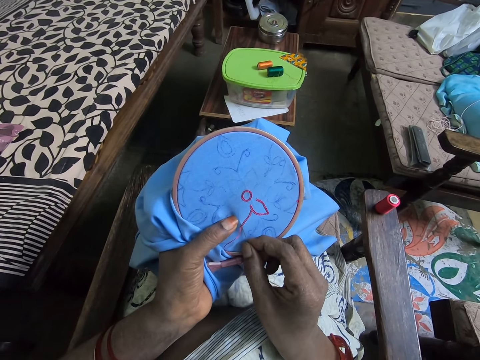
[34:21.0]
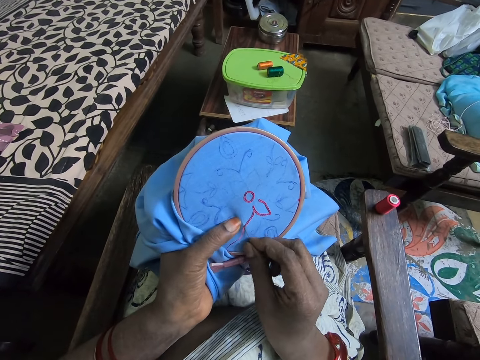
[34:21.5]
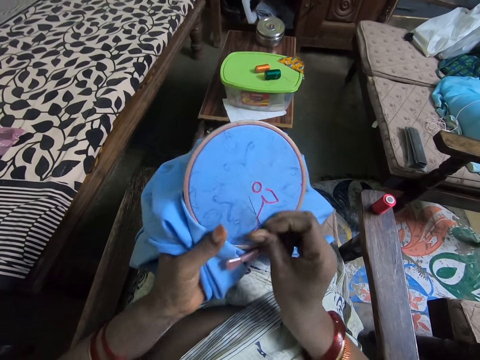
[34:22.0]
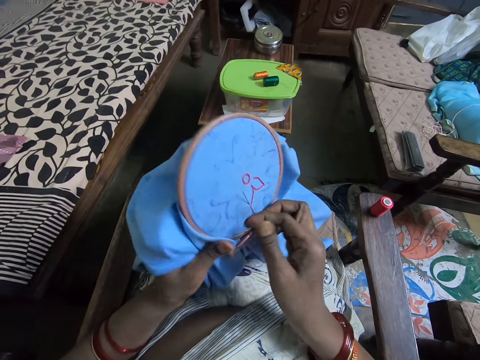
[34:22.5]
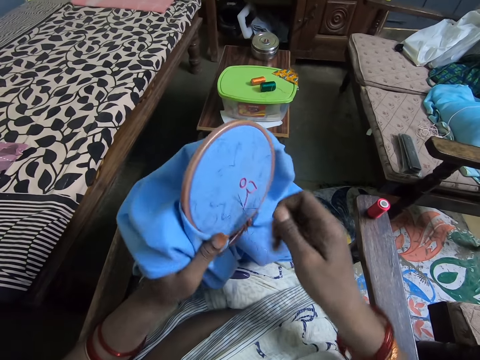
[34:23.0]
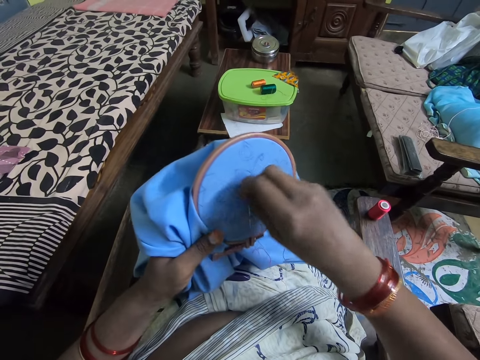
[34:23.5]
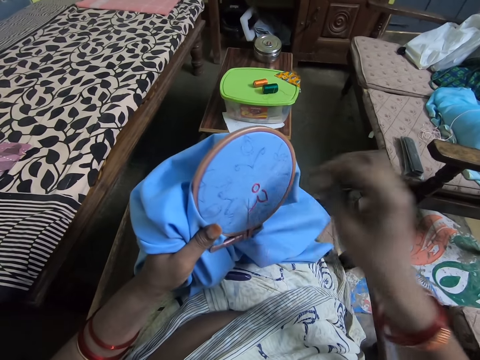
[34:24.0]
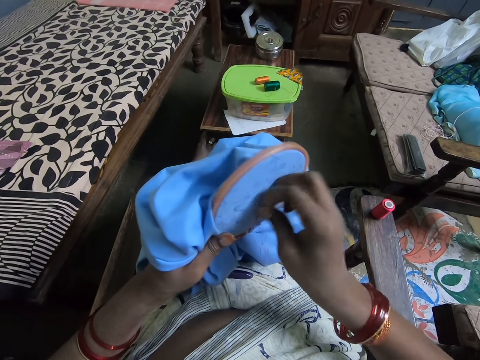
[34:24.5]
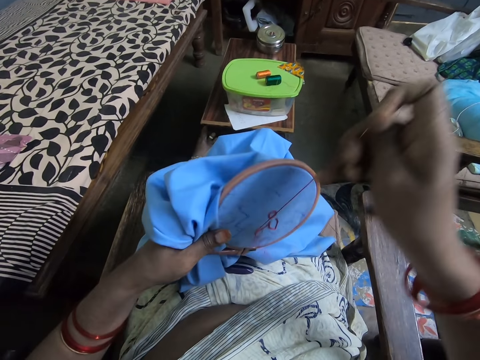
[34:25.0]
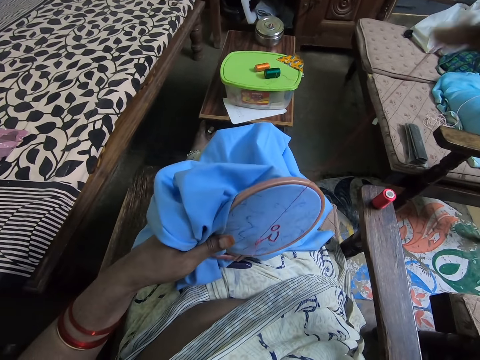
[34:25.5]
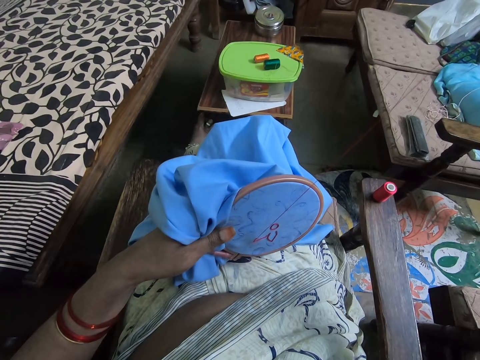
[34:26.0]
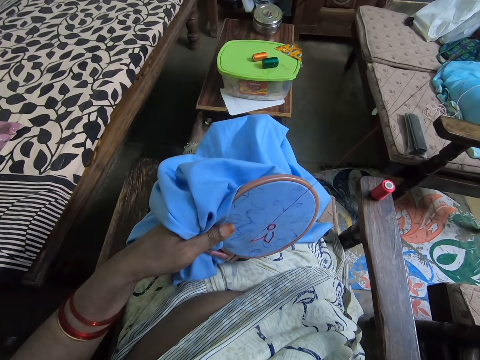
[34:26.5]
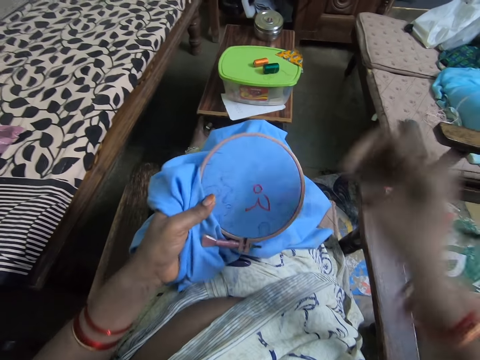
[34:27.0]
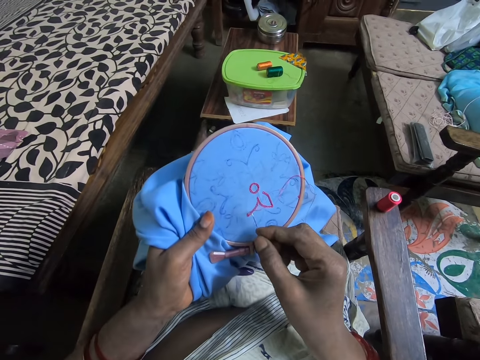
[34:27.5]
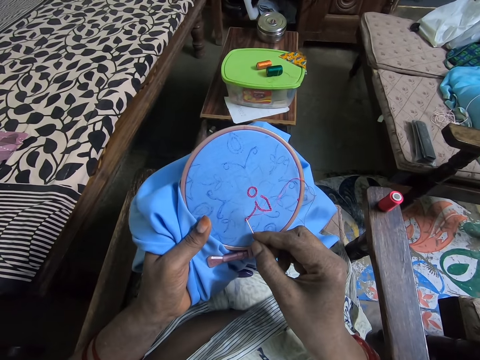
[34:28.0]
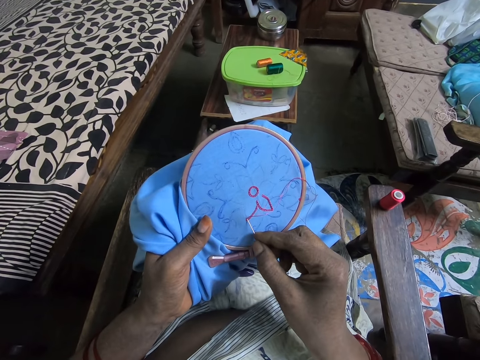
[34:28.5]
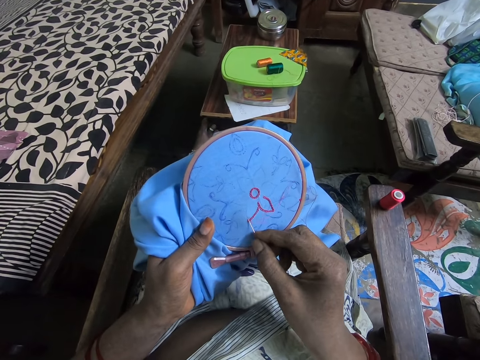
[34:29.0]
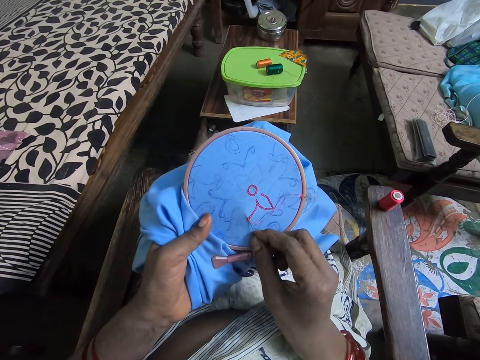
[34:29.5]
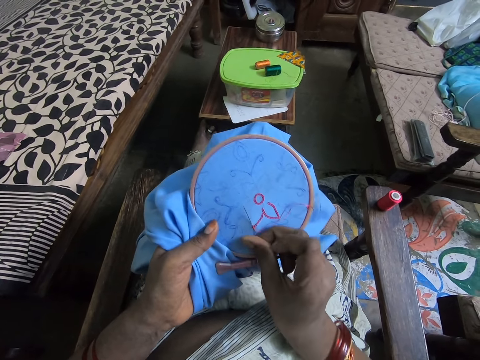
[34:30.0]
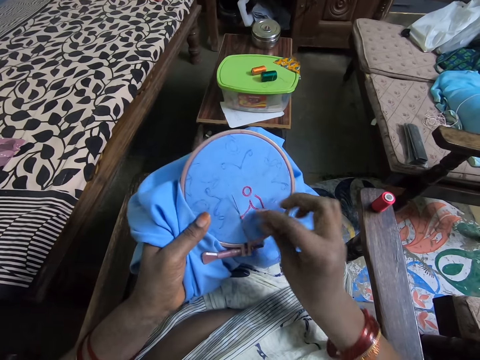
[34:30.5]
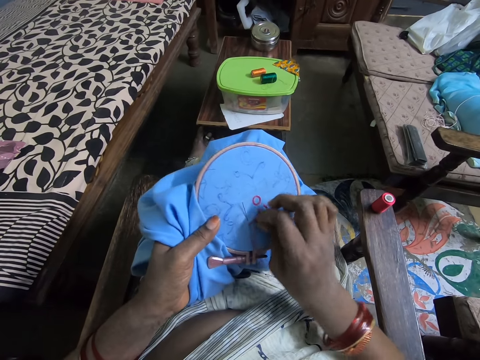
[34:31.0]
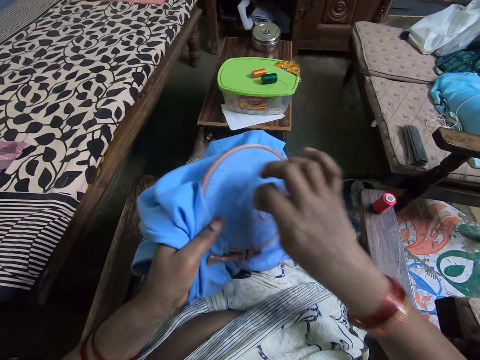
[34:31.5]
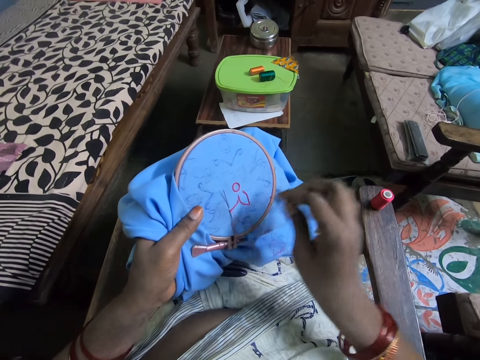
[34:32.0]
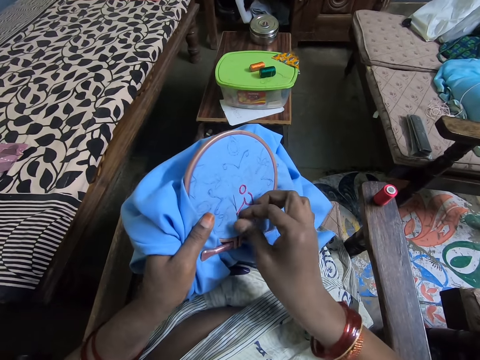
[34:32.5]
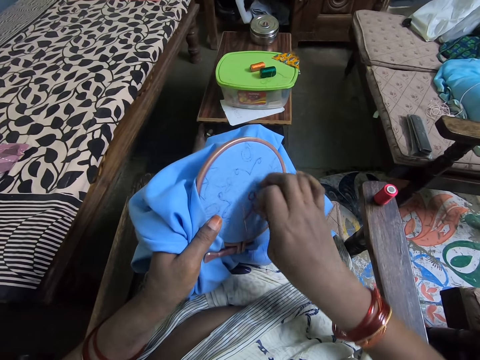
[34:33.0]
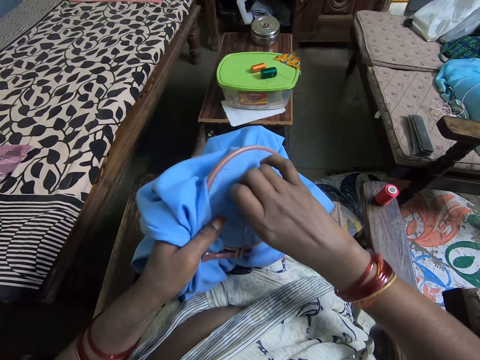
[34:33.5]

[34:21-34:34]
The camera wearer rolls the thread around the needle. They pull the needle. They pull the thread. They sew the material with the needle. They roll the thread around the needle.

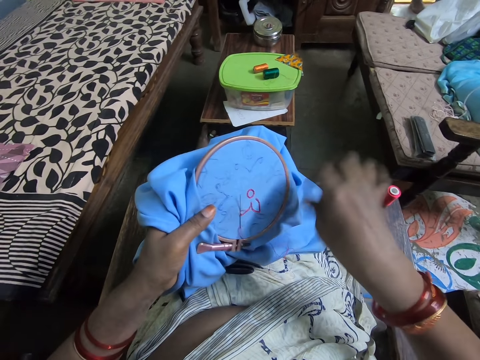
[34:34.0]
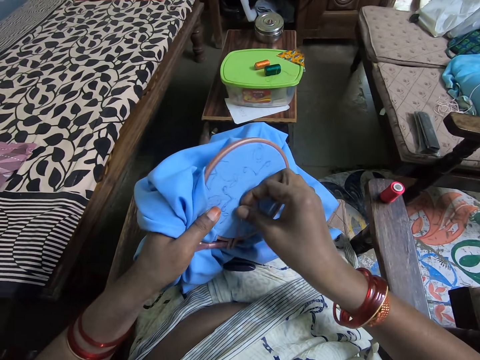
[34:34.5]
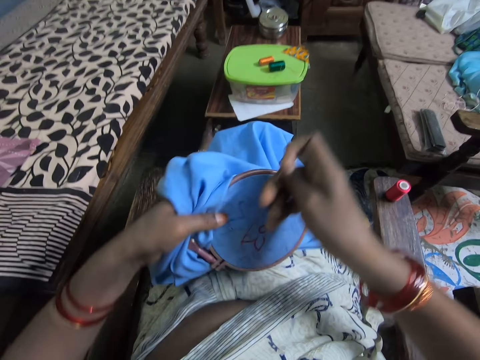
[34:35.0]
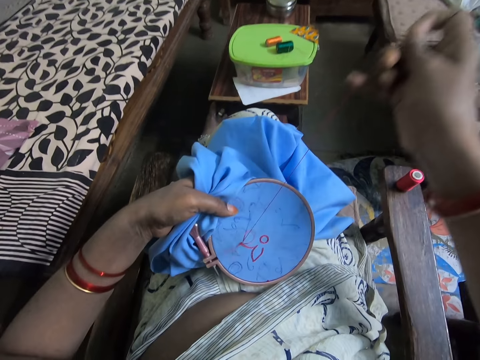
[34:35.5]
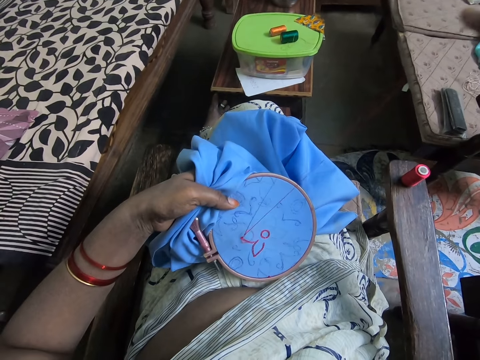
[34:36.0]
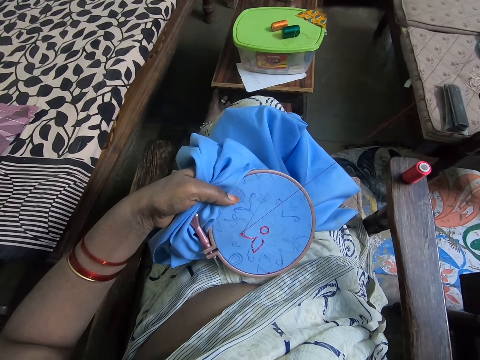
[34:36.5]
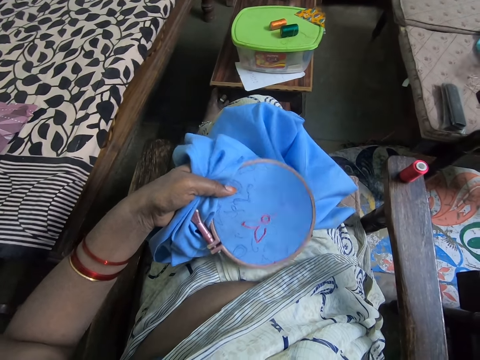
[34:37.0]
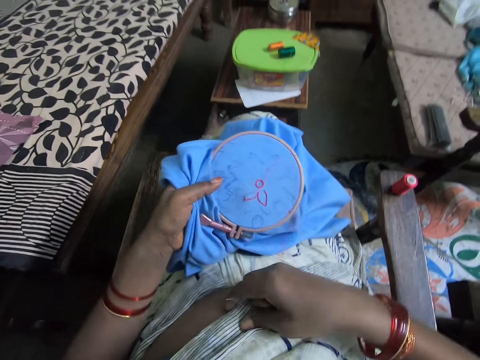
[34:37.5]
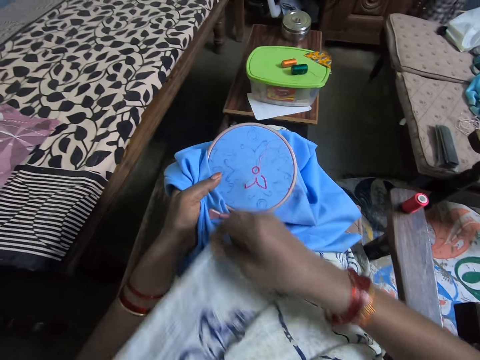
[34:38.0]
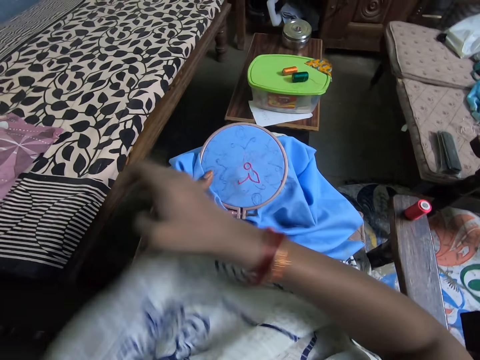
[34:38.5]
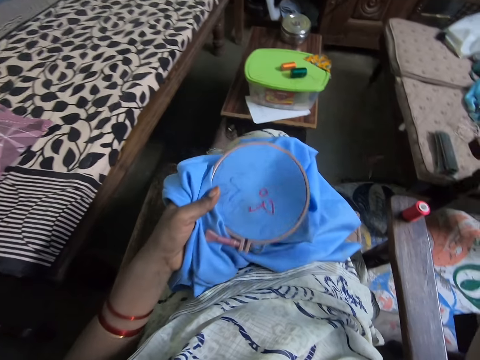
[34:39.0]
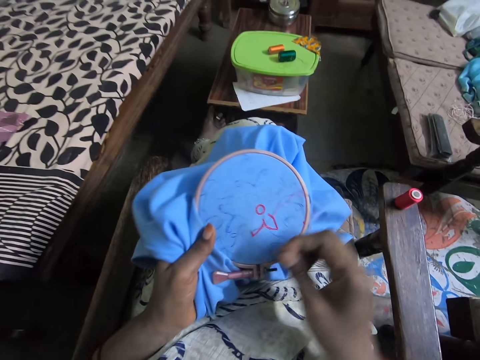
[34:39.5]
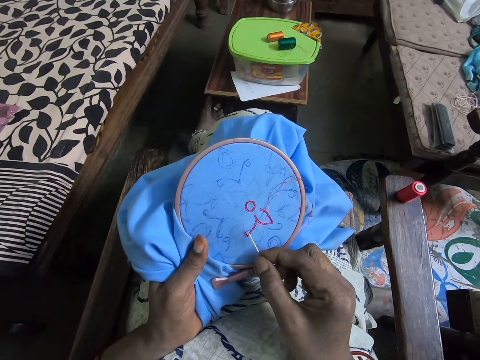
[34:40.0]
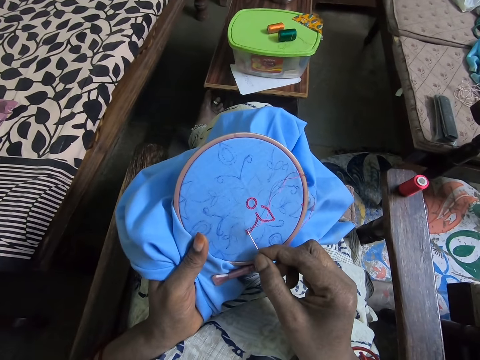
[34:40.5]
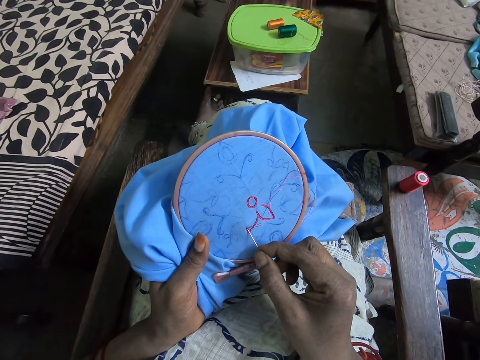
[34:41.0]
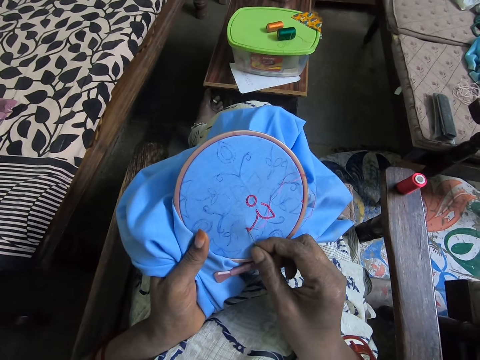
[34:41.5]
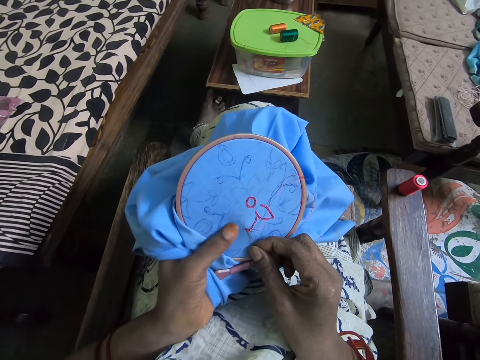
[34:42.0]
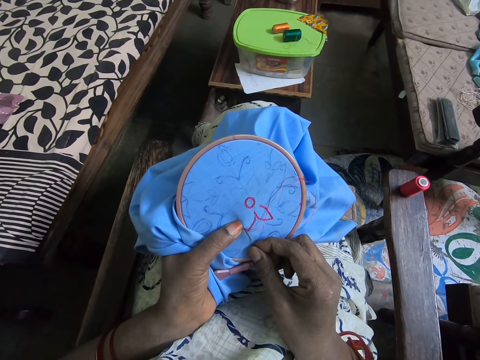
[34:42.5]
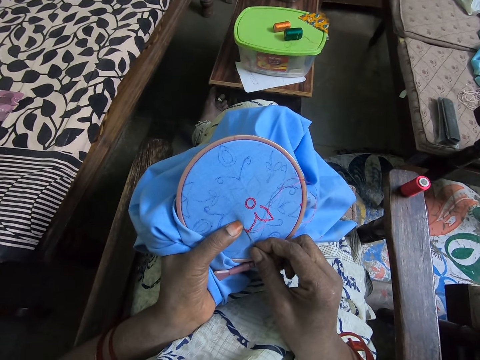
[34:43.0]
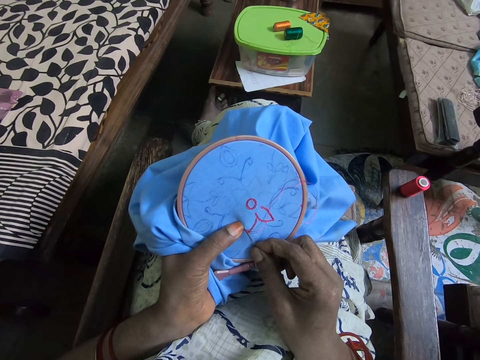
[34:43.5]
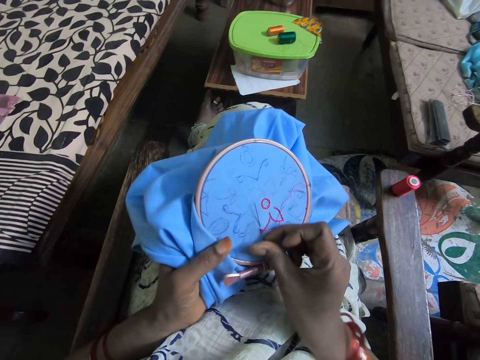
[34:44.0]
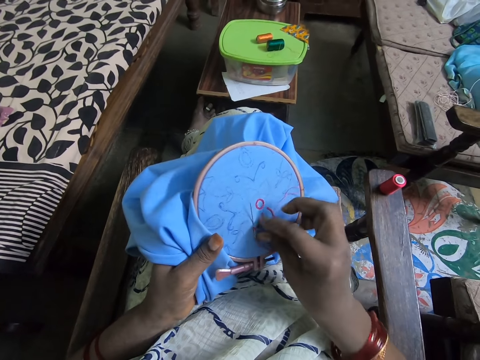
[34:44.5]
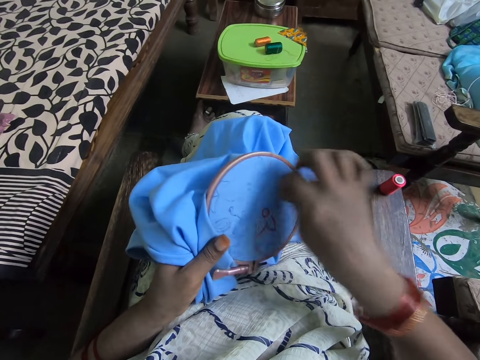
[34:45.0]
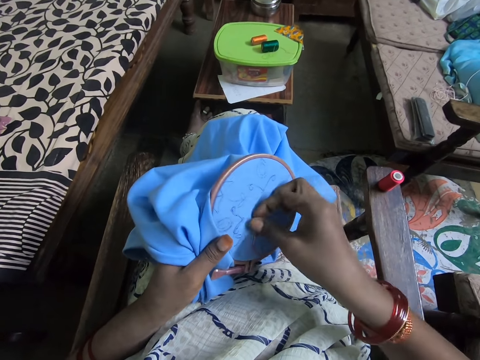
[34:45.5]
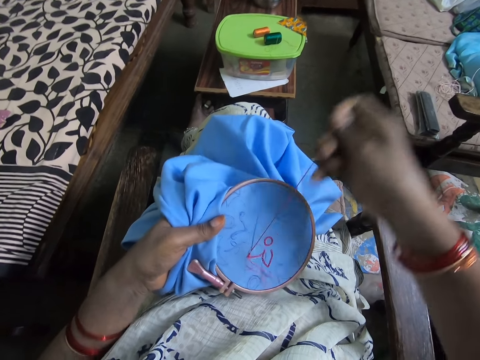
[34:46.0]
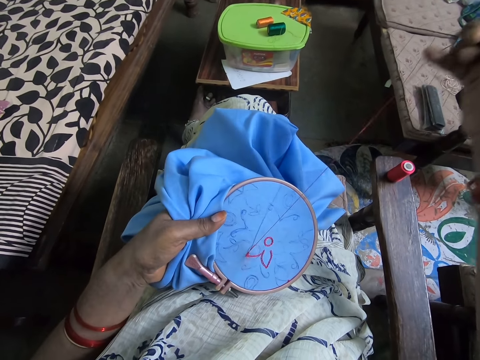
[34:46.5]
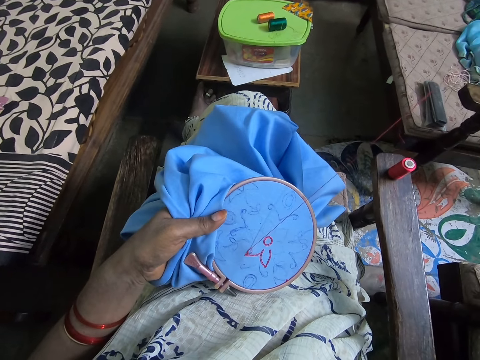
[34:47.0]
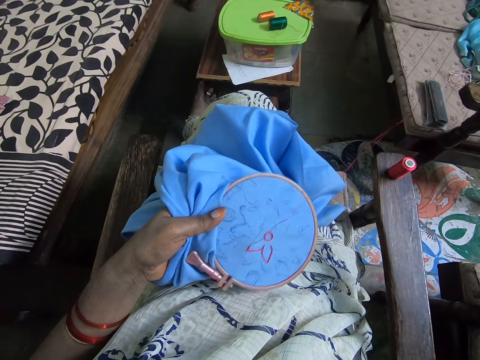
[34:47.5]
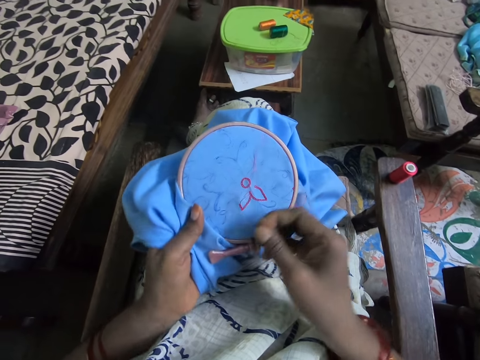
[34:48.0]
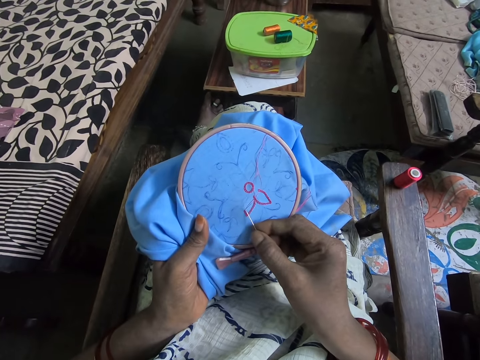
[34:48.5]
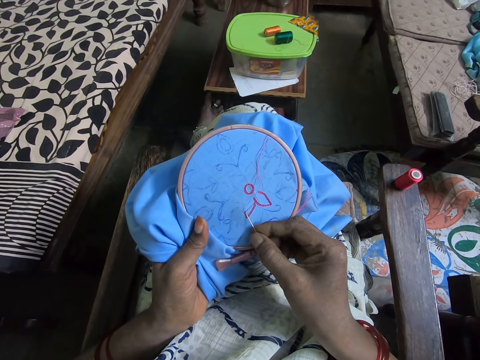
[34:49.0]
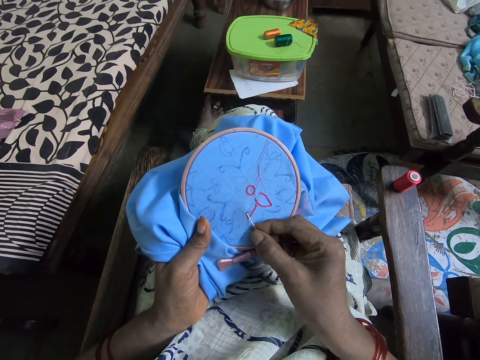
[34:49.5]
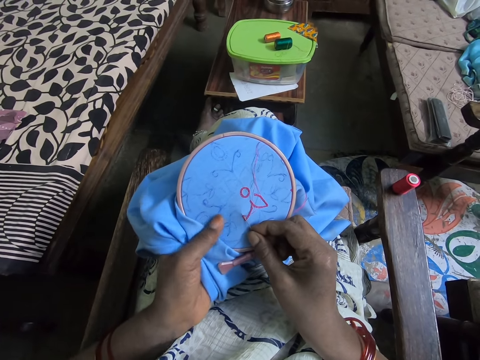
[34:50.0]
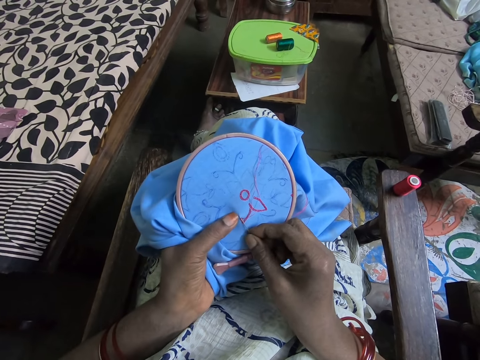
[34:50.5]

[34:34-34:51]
The camera wearer pulls the needle. They pull the thread. They straighten the cloth. They sew the material with the needle. They roll the thread around the needle. They pull the needle and pull the thread. They sew the material with the needle.
